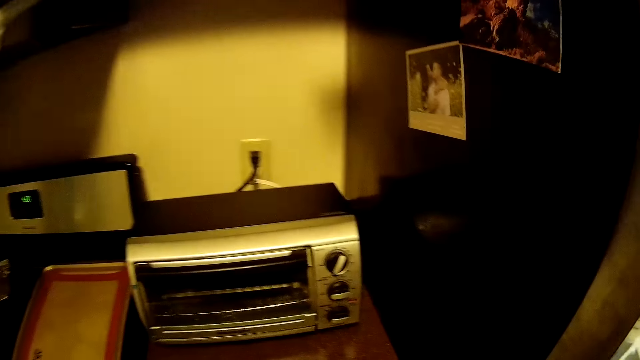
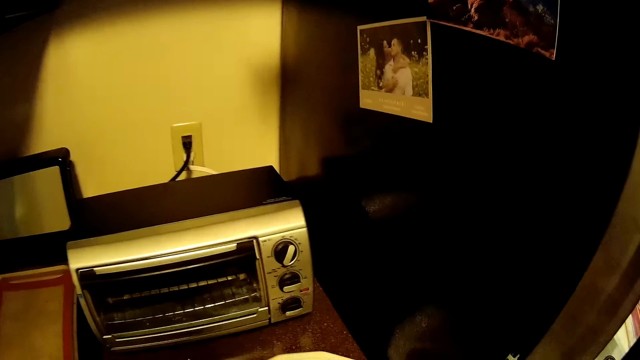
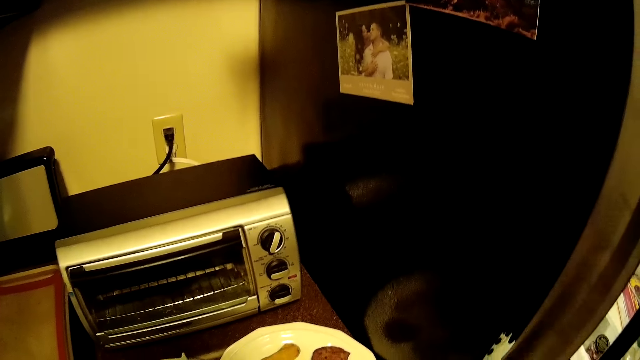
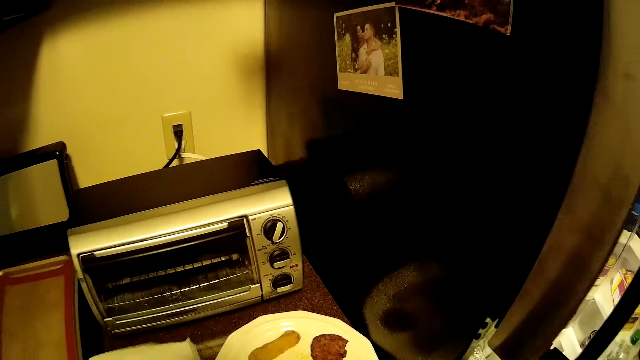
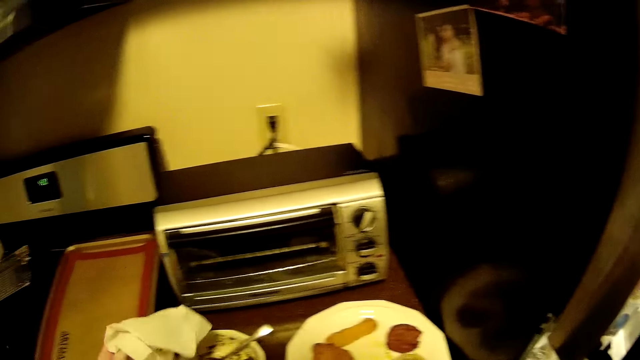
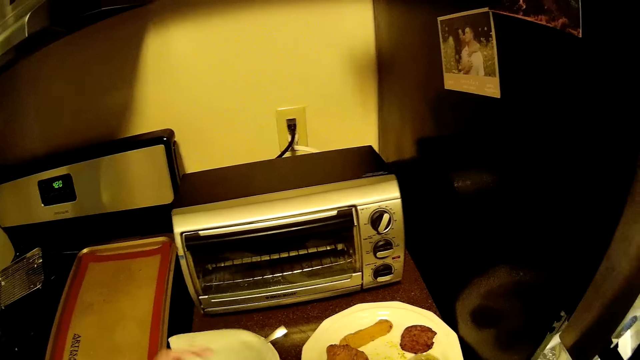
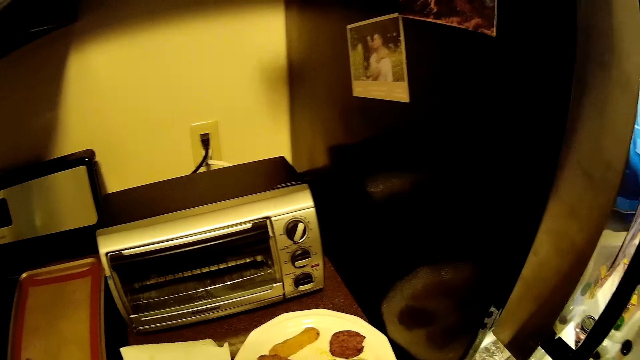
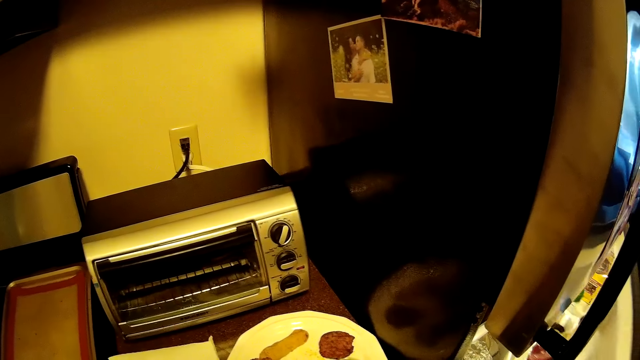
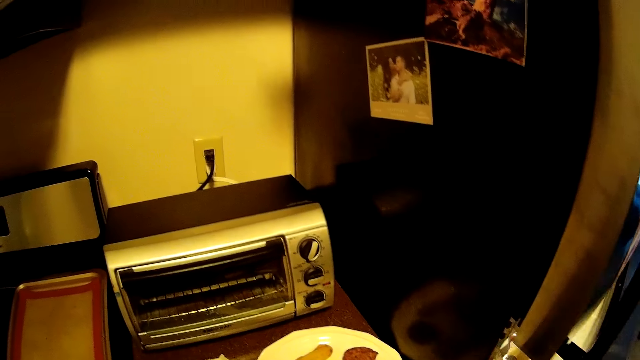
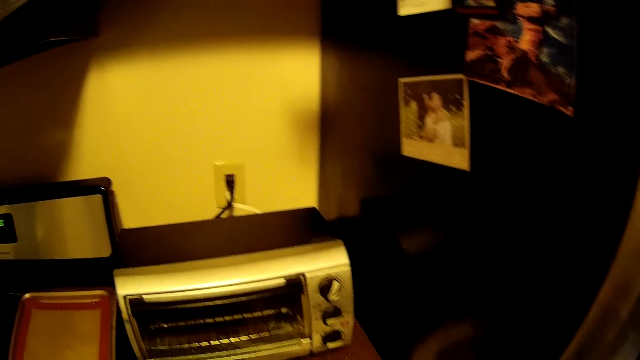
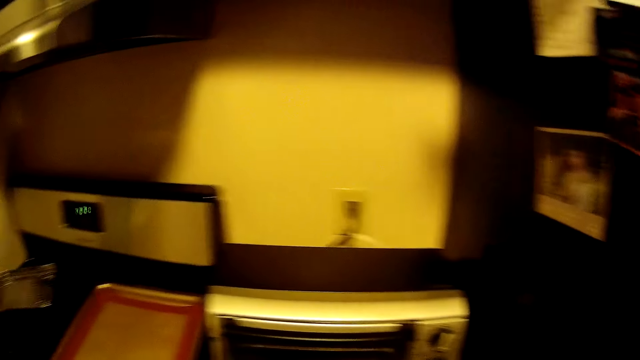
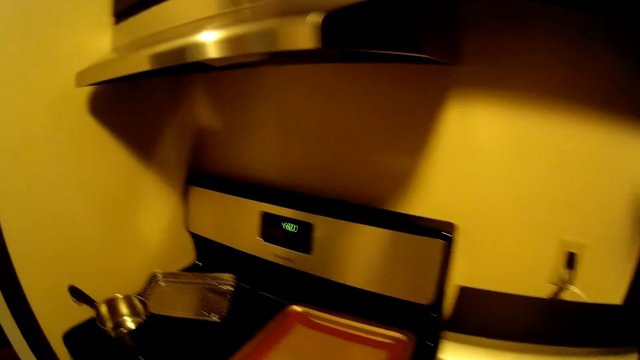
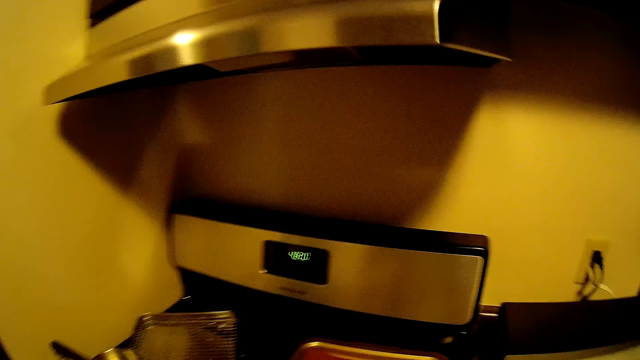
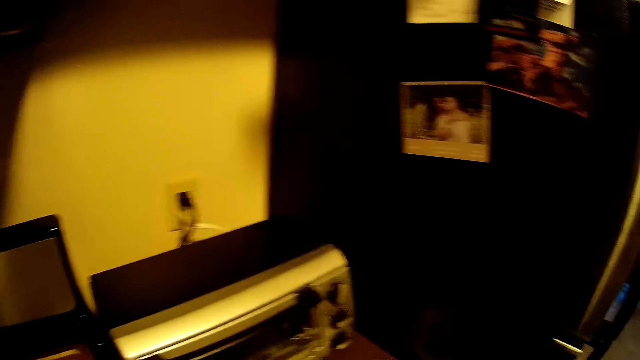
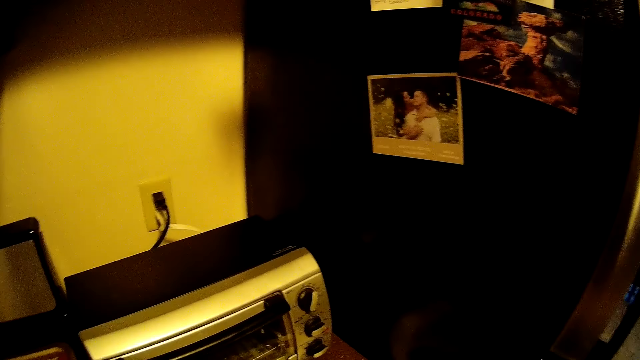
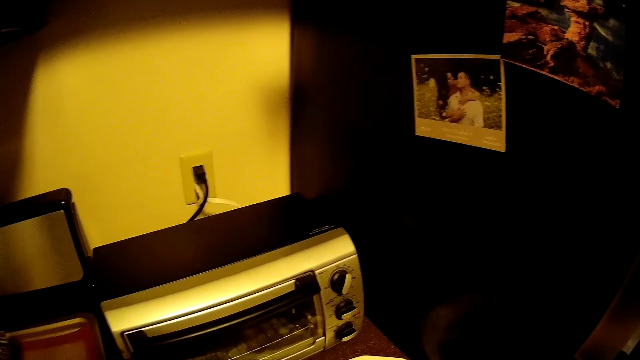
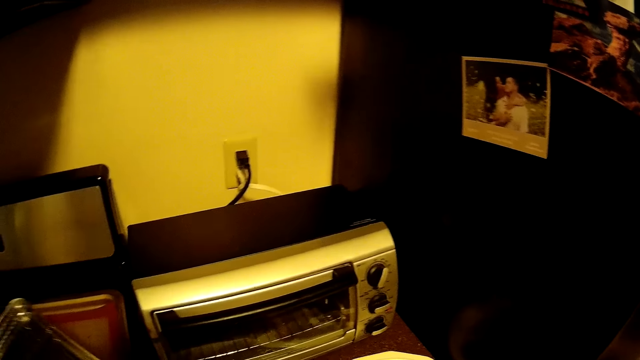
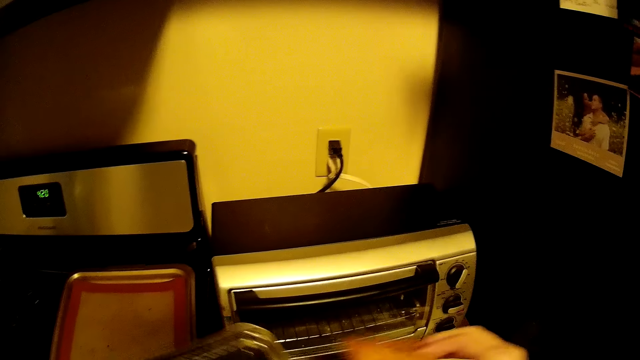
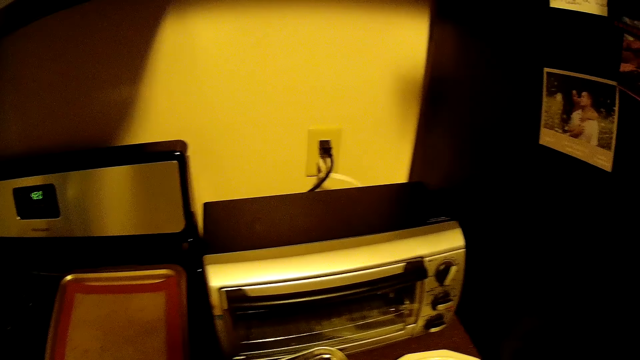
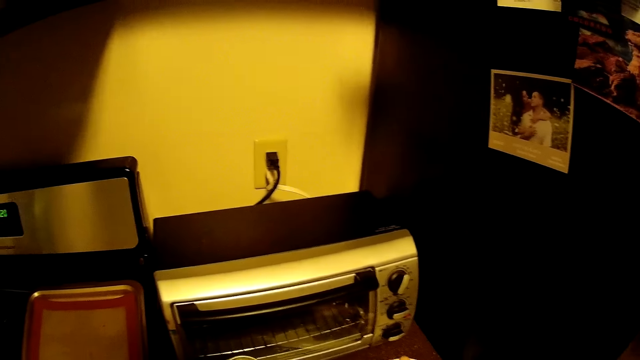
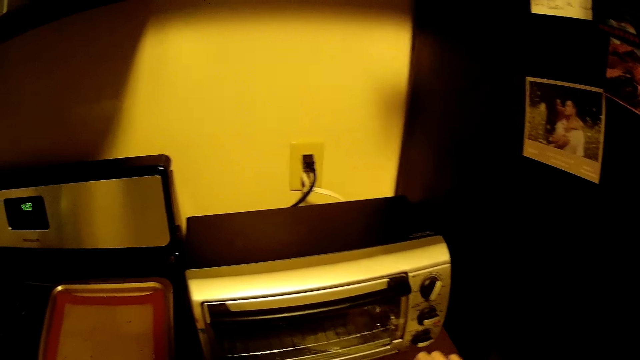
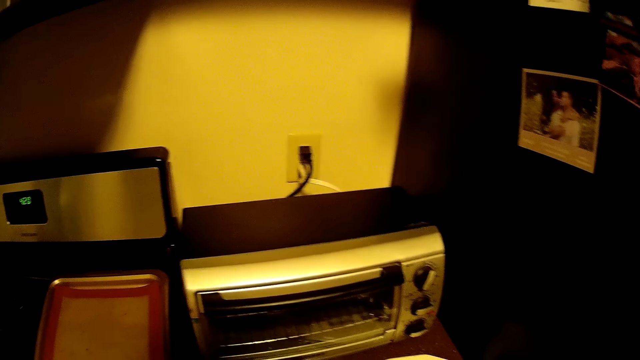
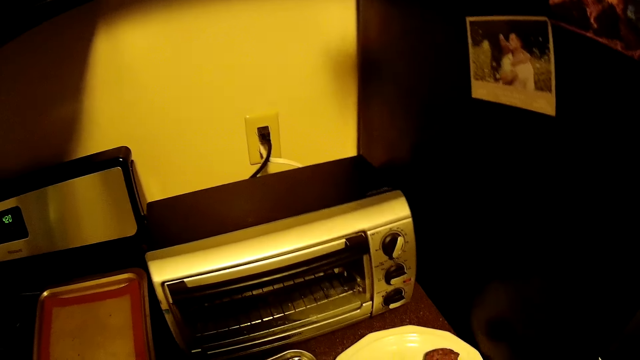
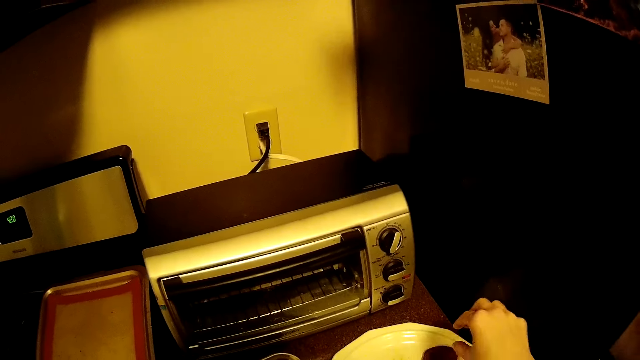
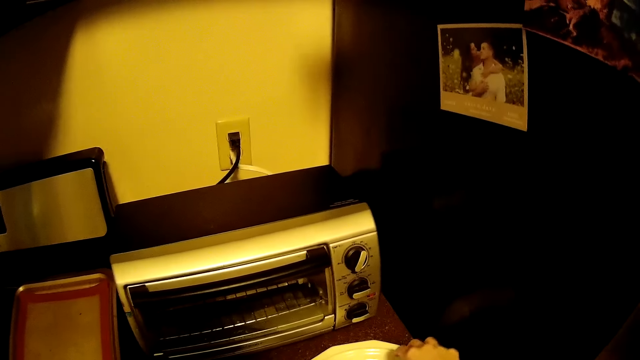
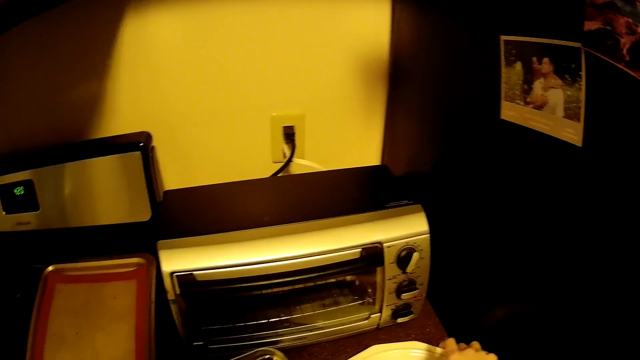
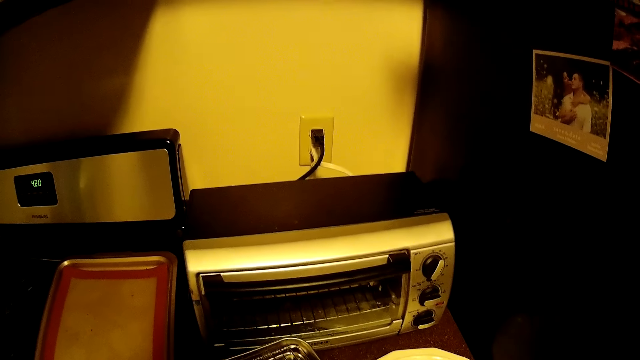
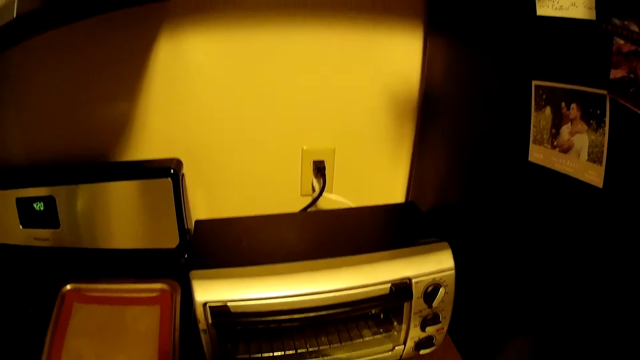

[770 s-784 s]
The camera wearer puts the plate on the table. She uncovers the bowl. She lifts the white paper with her left hand from the plate on the countertop. She closes the fridge. She looks around. She holds a tray. She lifts chicken with her right hand. She transfers food to the tray. She lifts the chicken with her right hand again.

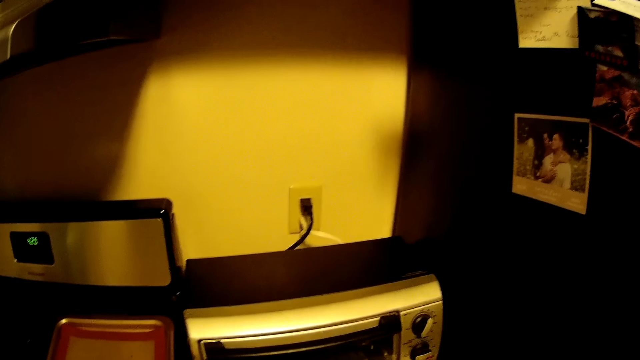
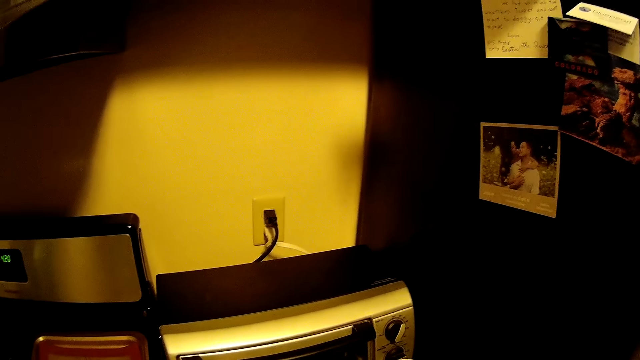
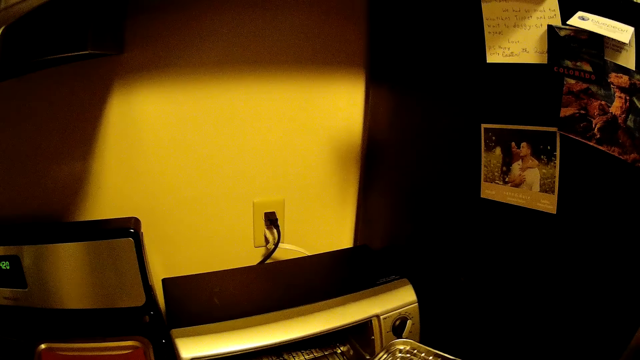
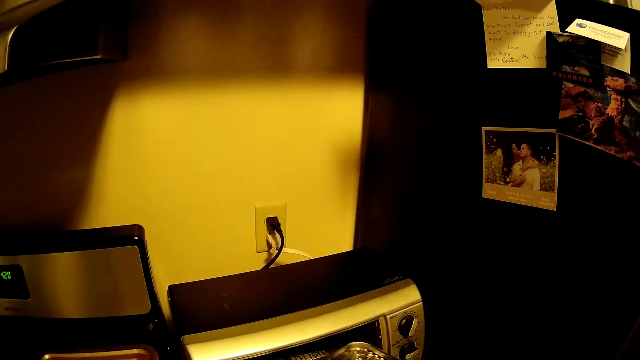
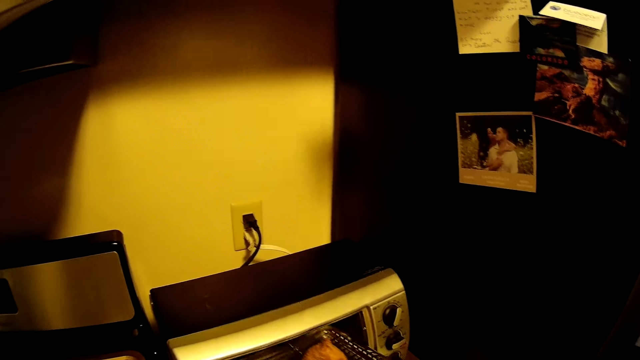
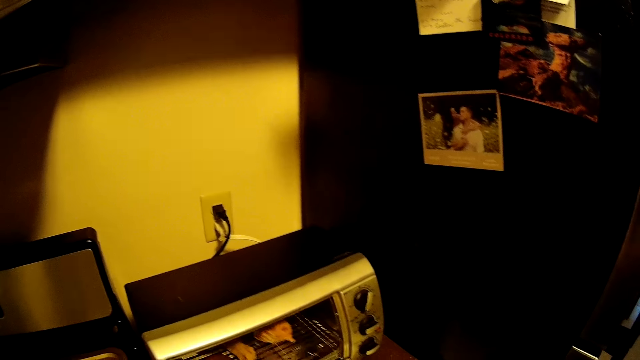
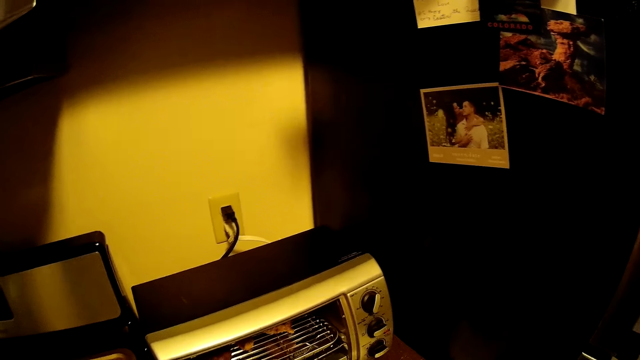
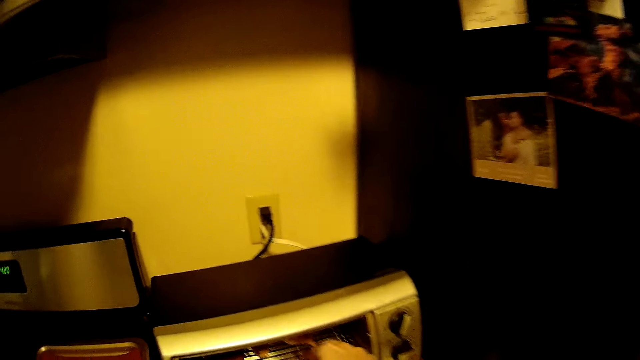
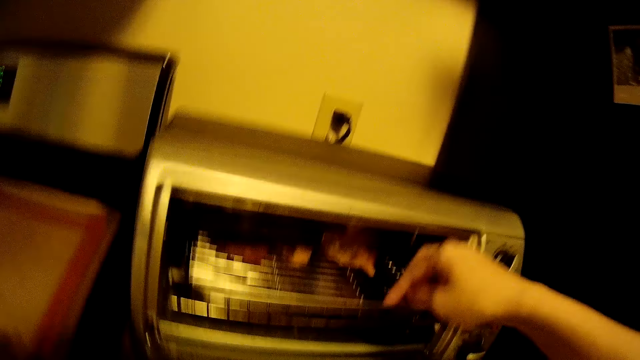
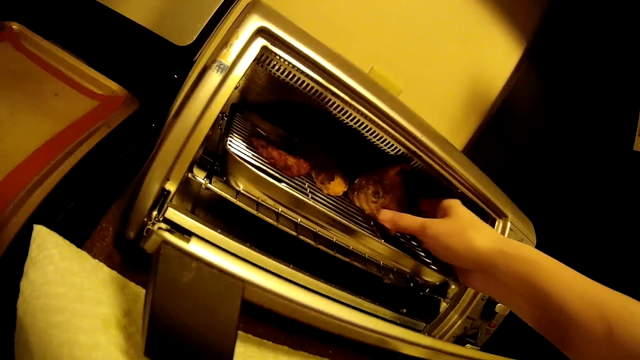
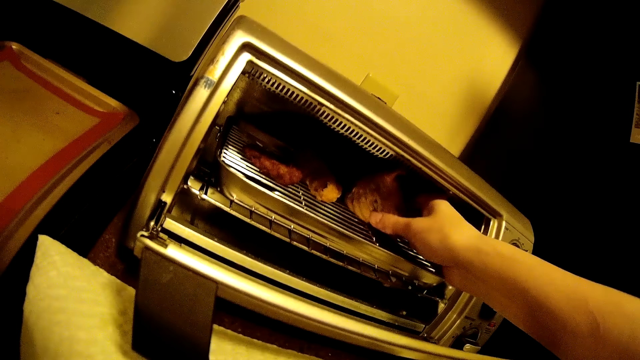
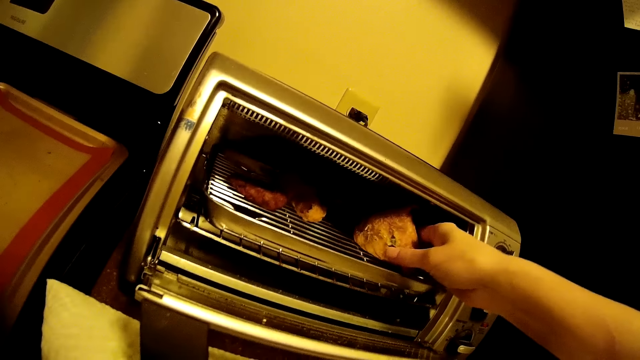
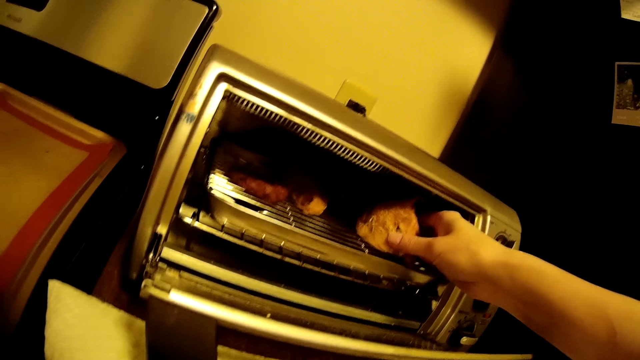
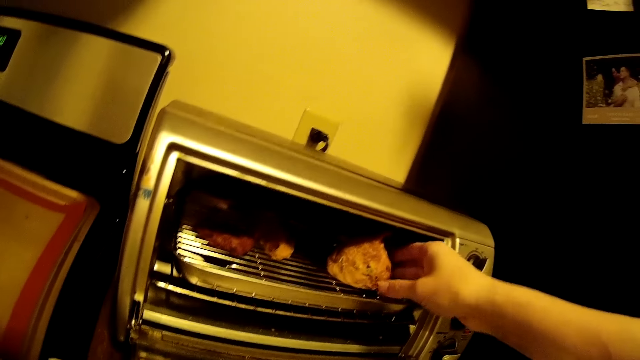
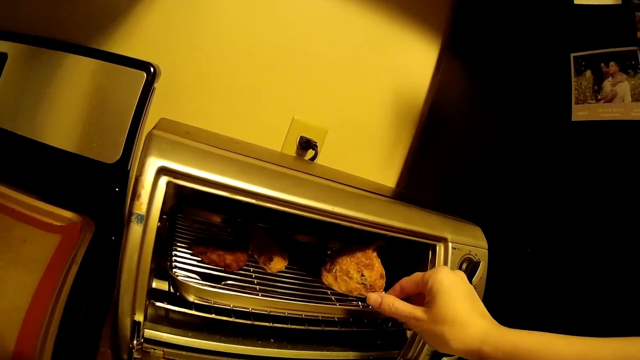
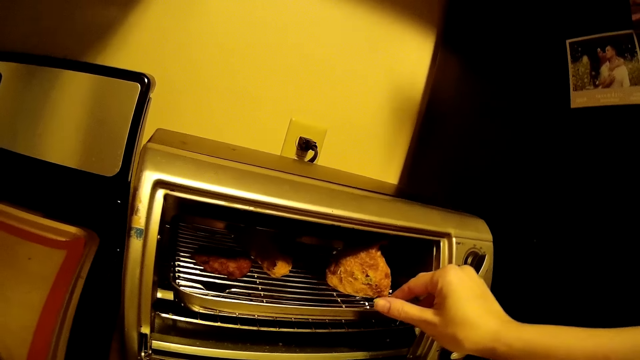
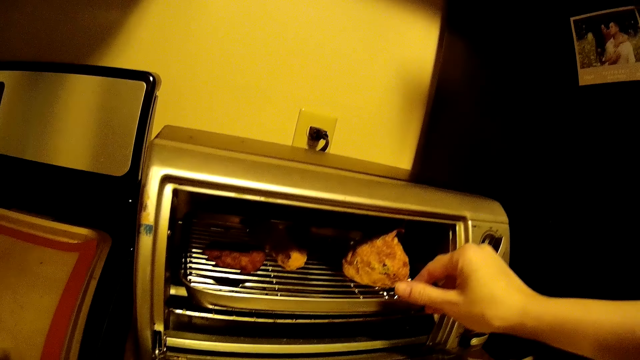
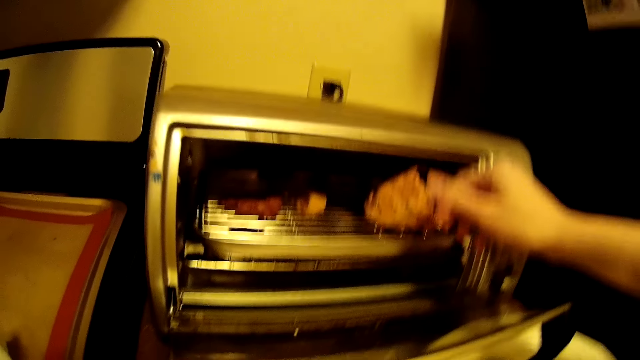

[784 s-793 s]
The camera wearer opens the microwave with her left hand. She inserts the tray in the microwave. She adjusts the chicken on the tray in the microwave with her right hand.
